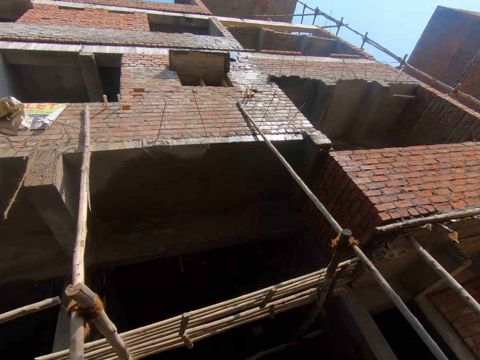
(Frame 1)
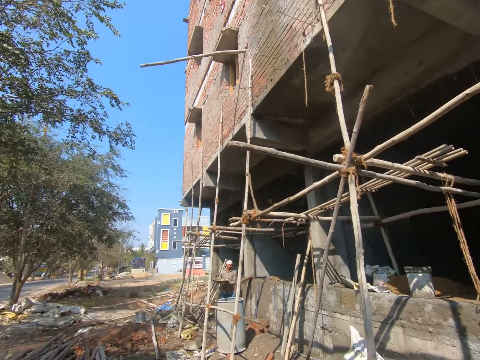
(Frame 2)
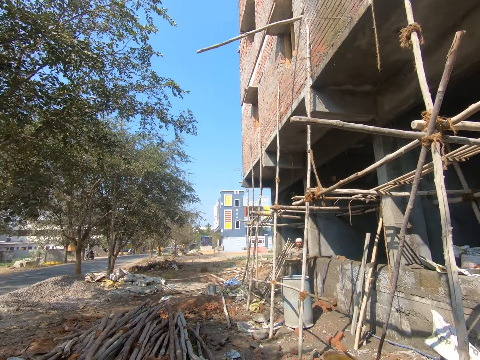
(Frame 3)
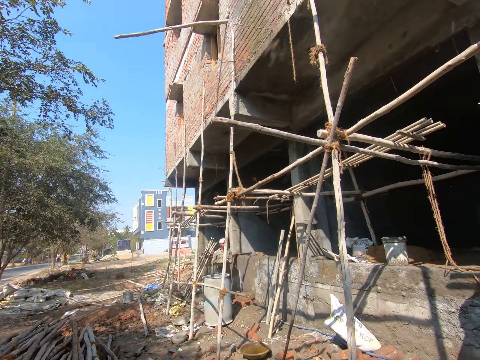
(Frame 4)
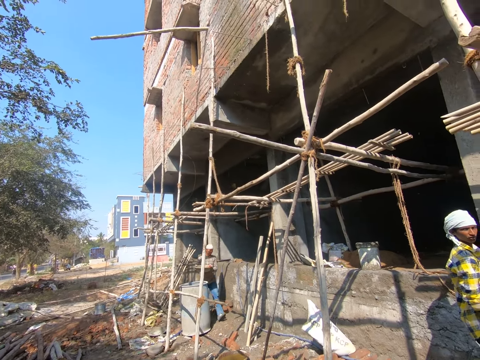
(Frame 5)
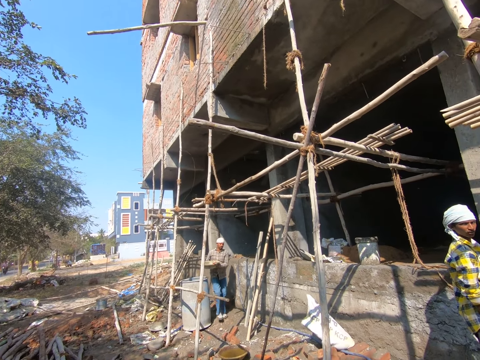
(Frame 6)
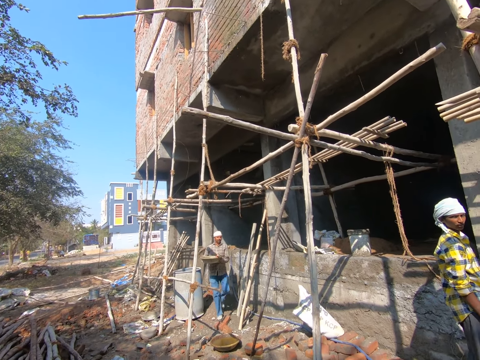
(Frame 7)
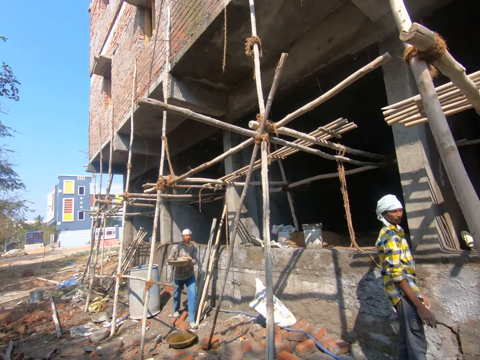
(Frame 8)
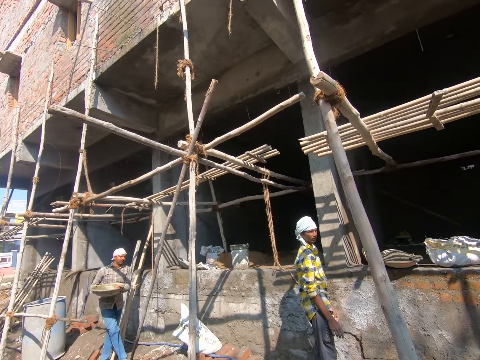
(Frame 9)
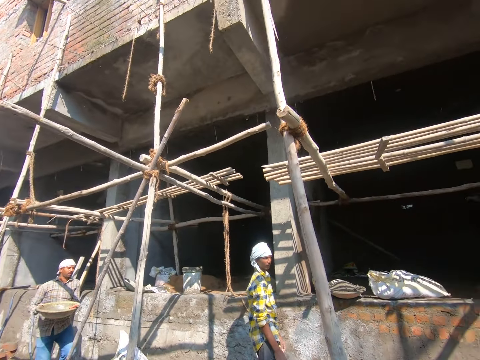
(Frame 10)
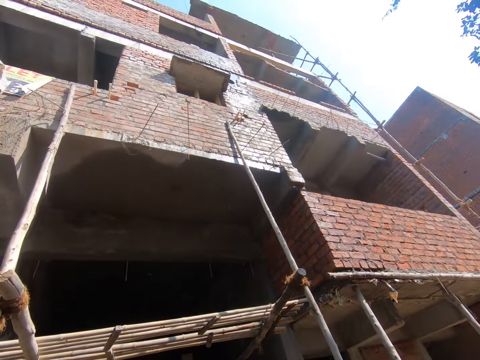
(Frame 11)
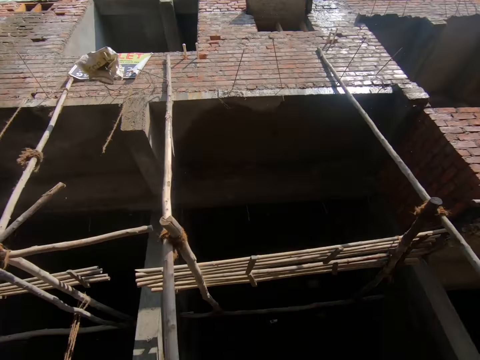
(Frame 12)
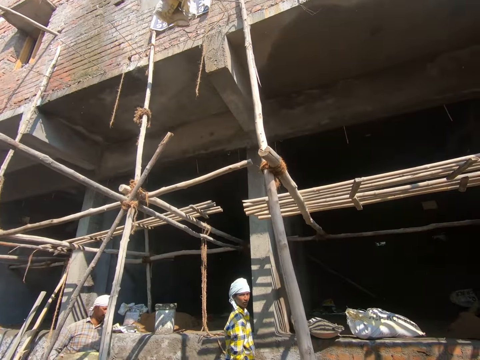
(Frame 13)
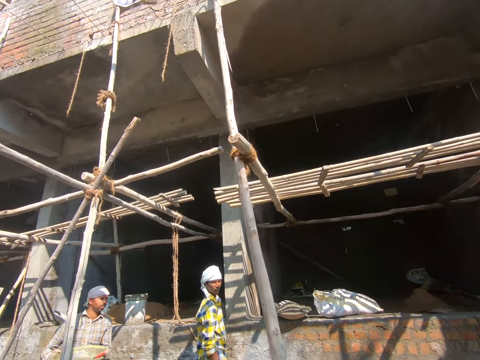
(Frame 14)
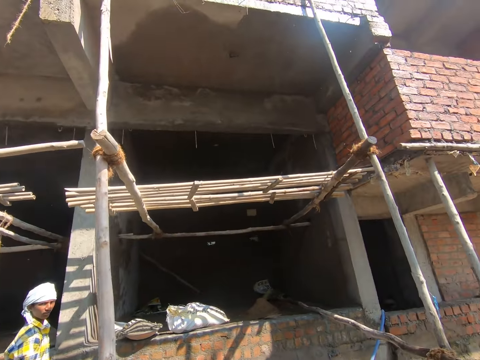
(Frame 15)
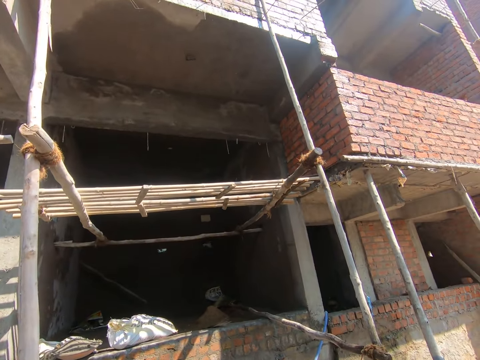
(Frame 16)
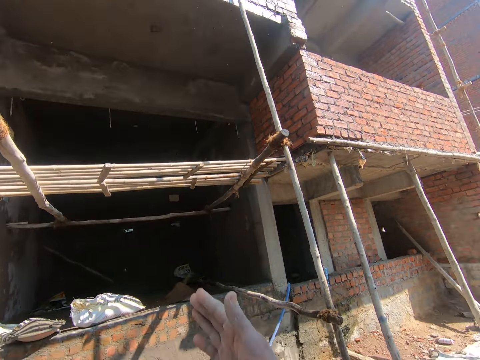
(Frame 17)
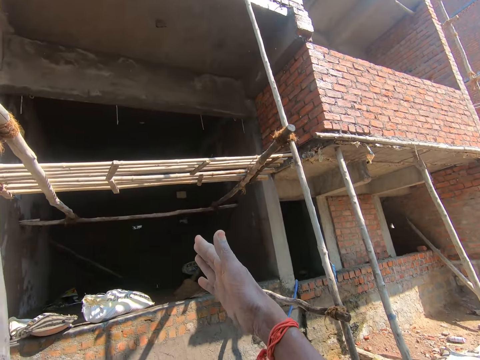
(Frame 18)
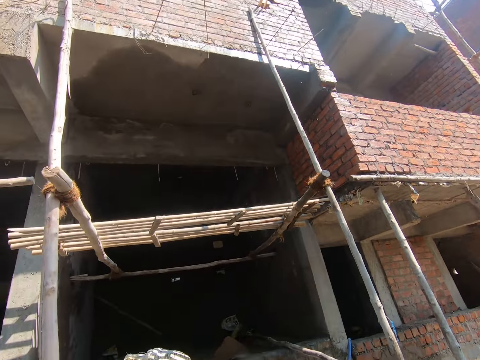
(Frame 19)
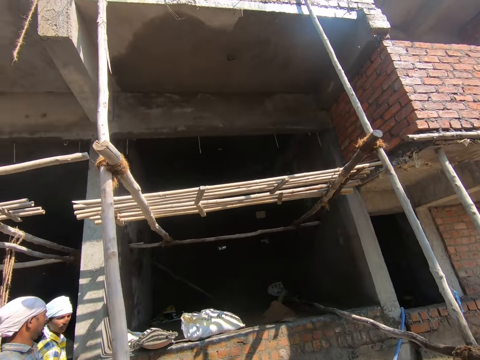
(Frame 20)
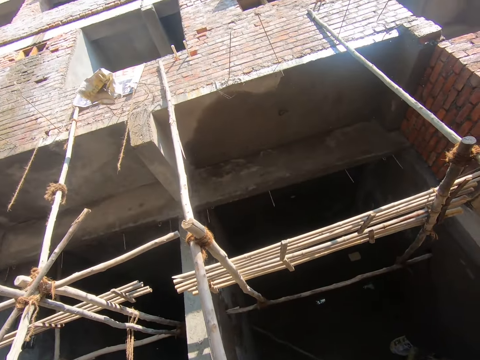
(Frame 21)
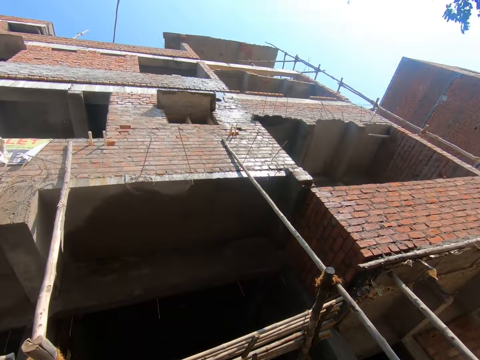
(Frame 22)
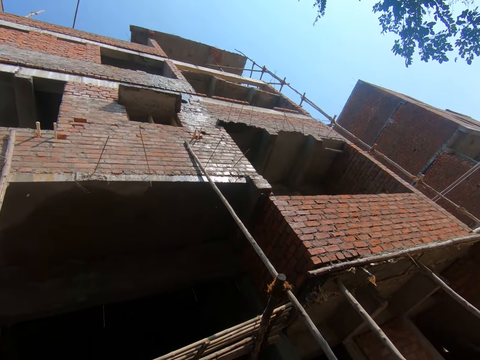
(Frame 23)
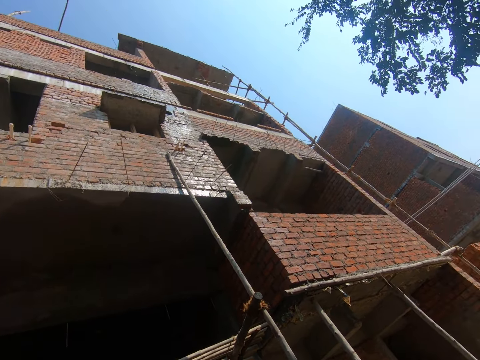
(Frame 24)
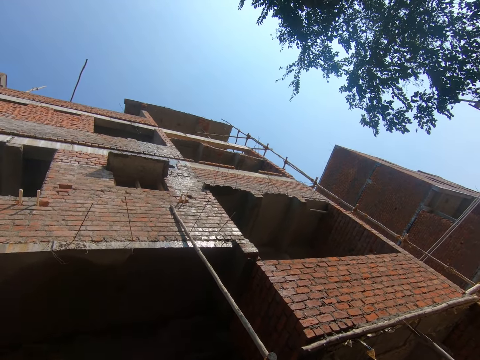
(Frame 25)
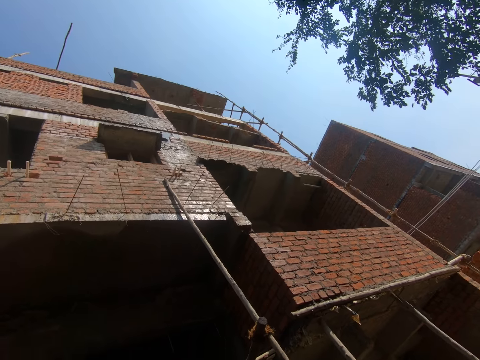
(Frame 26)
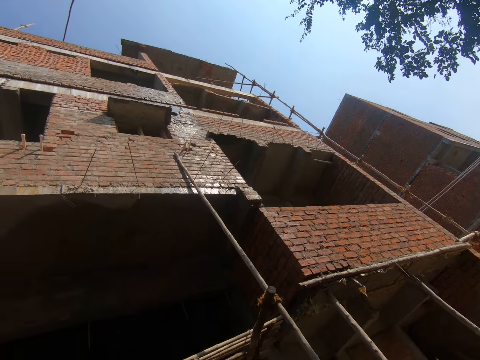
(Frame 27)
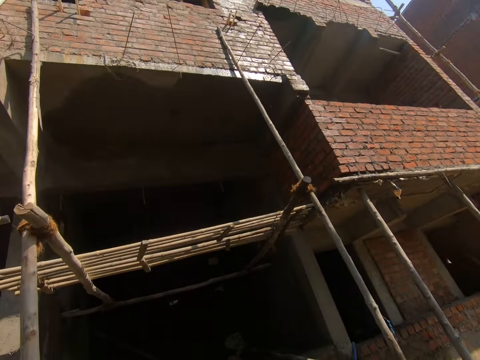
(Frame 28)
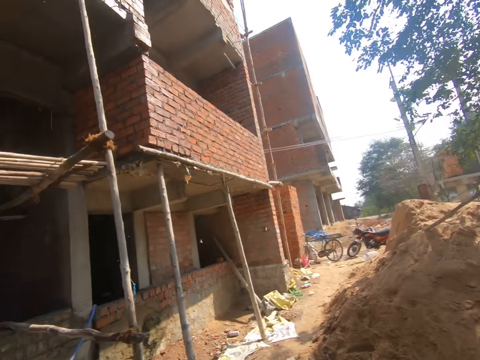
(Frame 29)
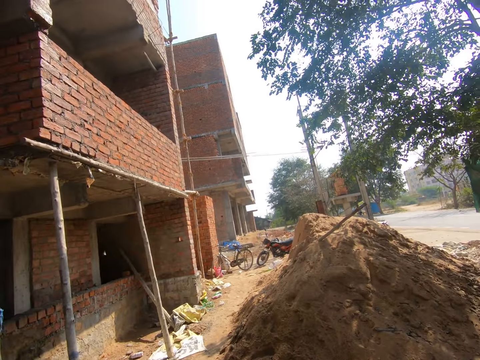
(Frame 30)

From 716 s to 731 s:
The camera wearer looks around the construction site. They point around. They look around.

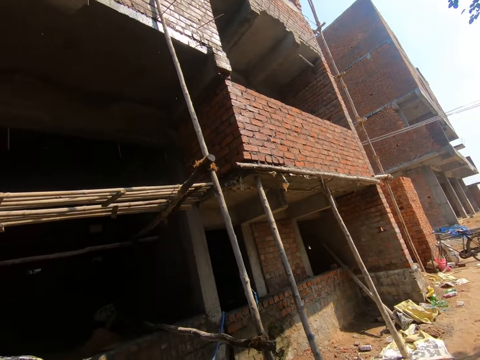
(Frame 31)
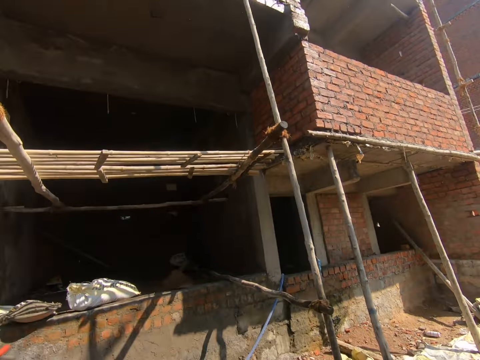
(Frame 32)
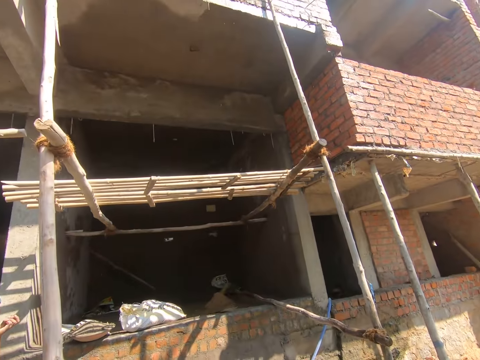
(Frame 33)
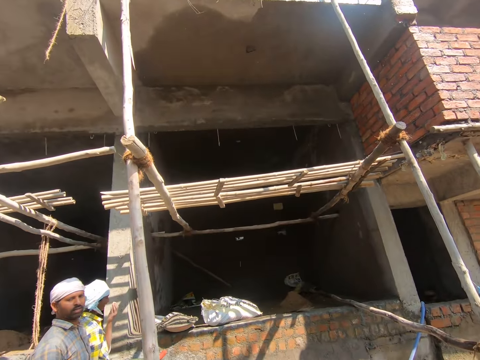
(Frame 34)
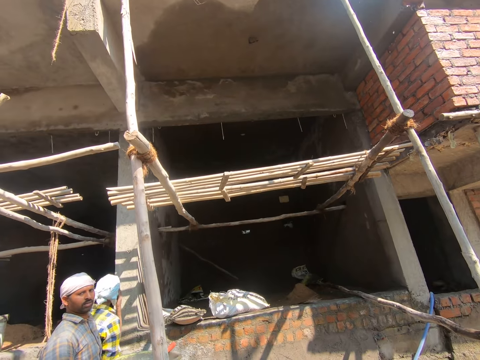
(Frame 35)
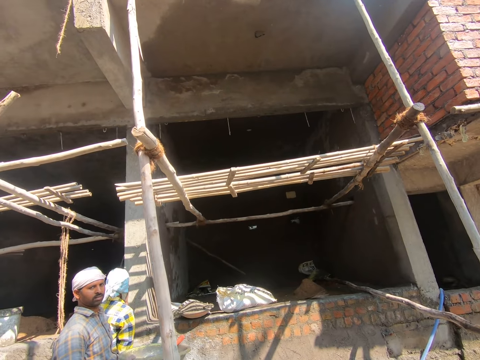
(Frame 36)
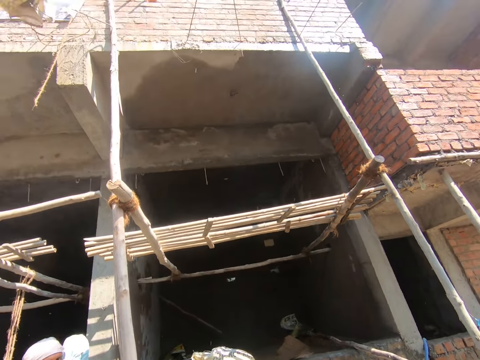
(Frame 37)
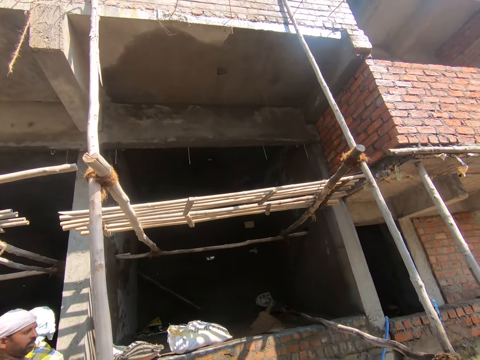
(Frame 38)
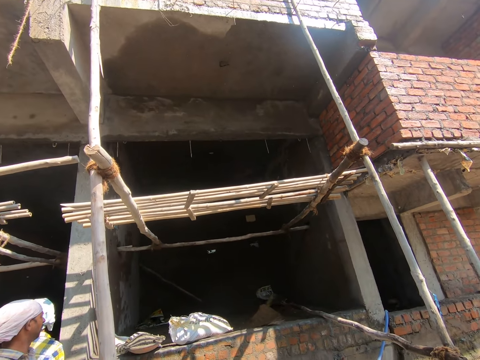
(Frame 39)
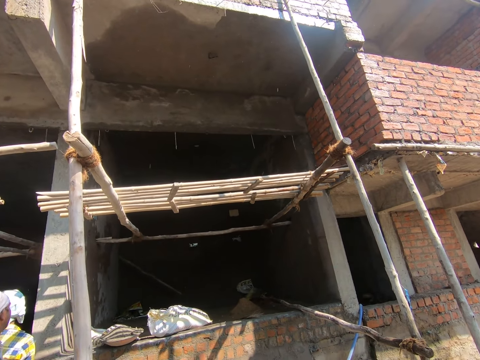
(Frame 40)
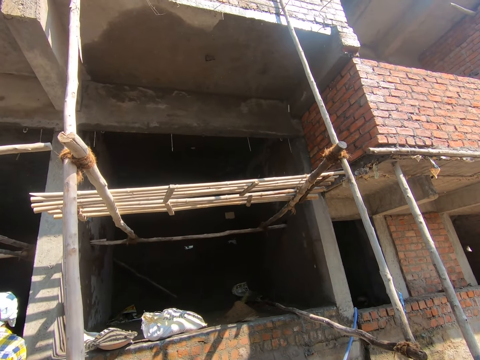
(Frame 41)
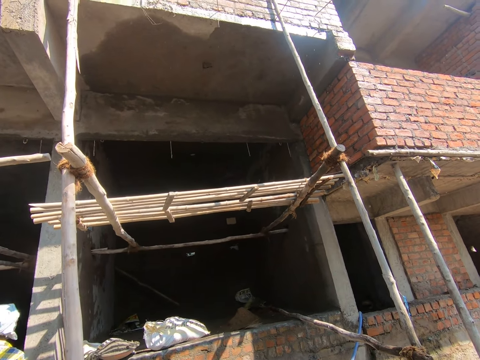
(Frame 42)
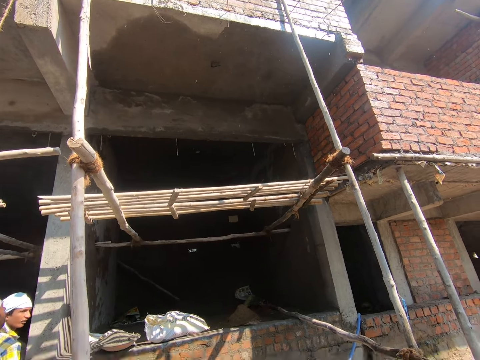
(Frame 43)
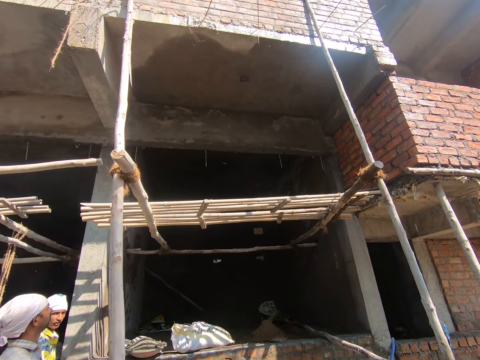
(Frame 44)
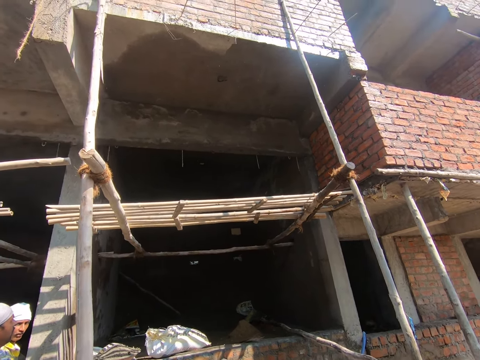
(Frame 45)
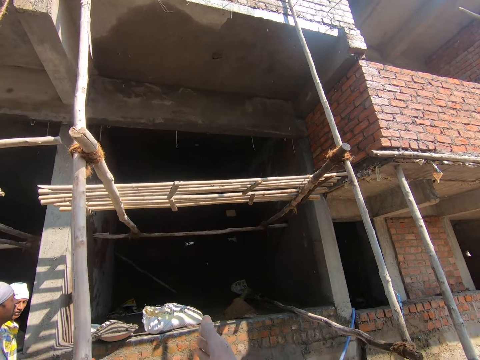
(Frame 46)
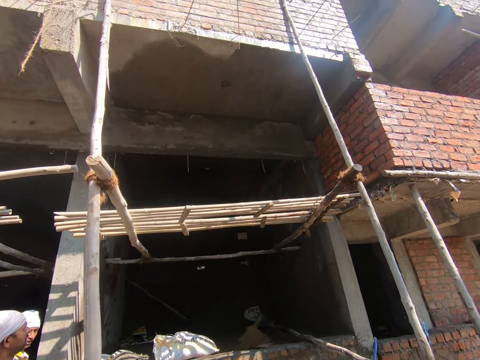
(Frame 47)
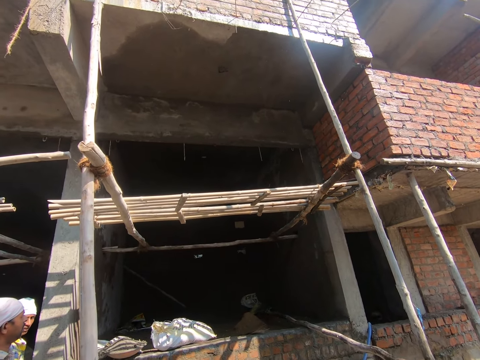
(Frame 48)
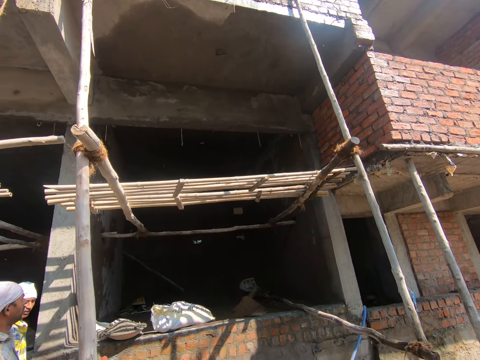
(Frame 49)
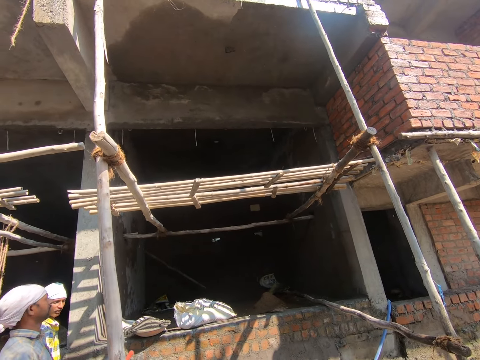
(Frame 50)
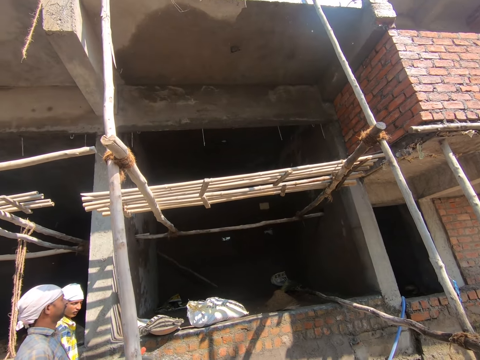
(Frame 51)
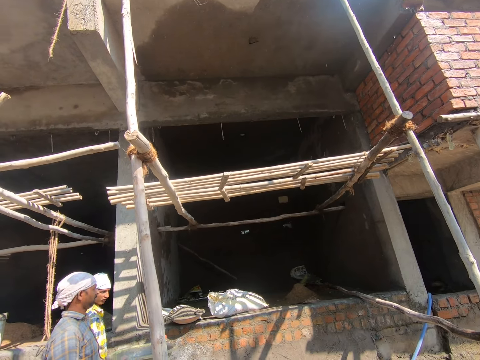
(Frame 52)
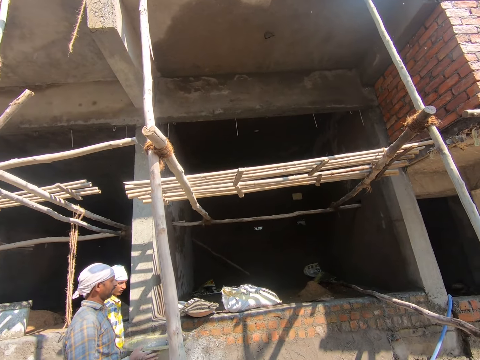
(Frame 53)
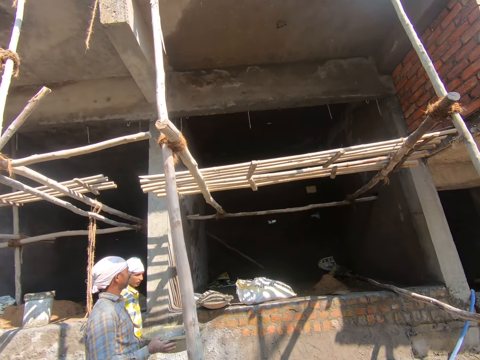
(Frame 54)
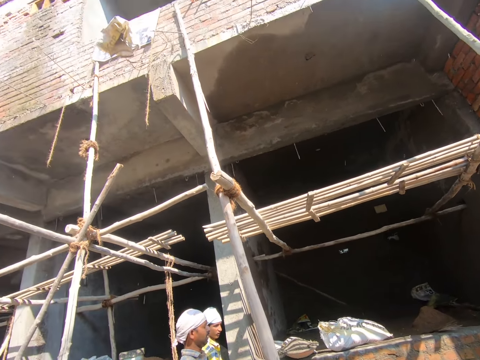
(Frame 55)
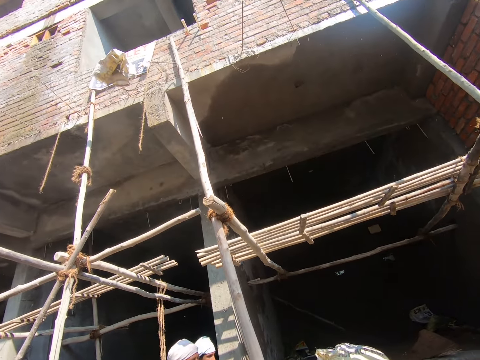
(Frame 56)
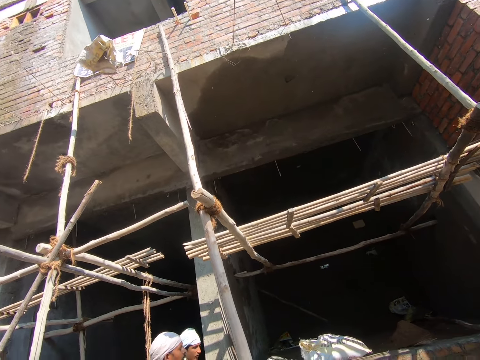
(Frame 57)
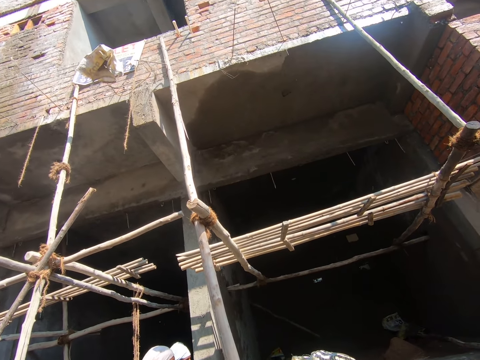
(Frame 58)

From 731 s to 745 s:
The camera wearer converses with a man.
